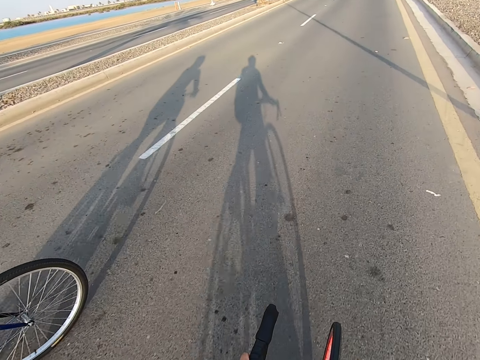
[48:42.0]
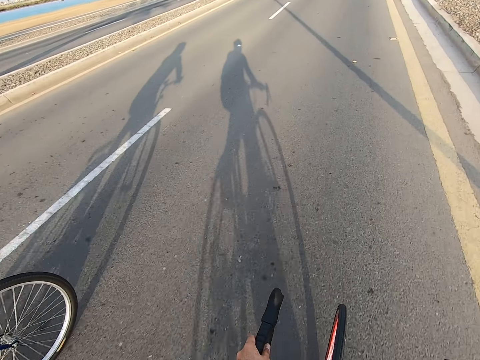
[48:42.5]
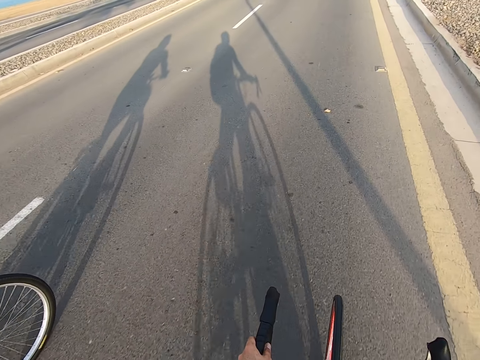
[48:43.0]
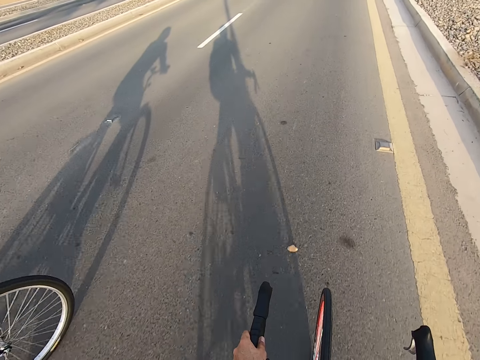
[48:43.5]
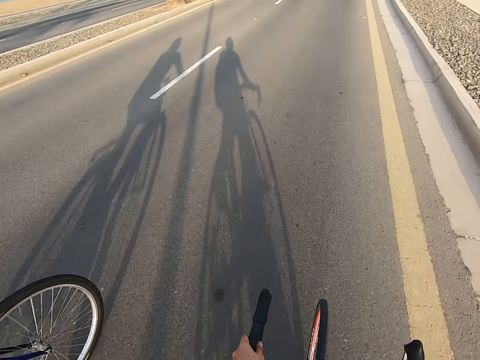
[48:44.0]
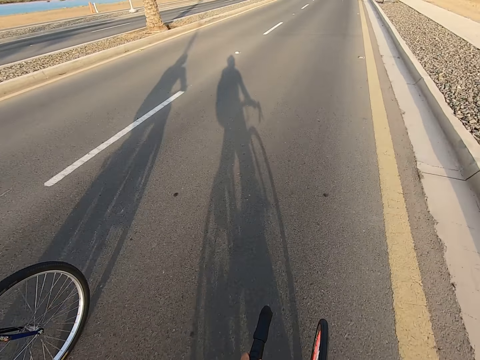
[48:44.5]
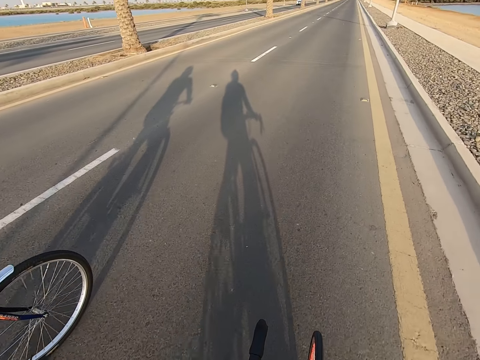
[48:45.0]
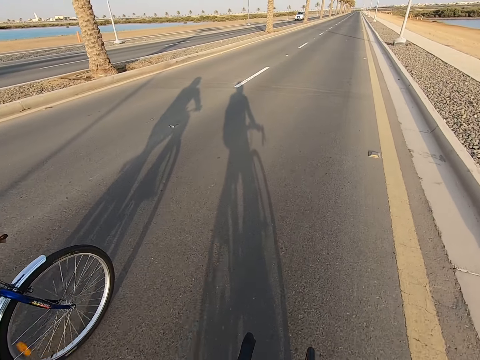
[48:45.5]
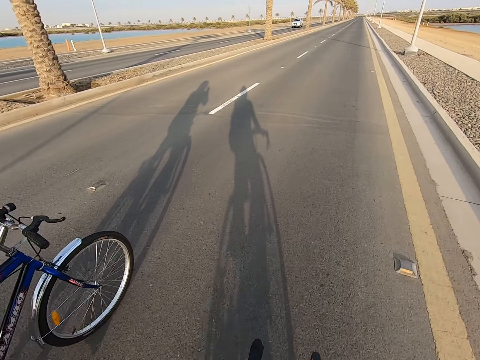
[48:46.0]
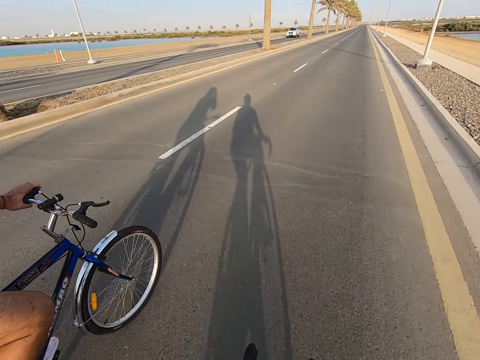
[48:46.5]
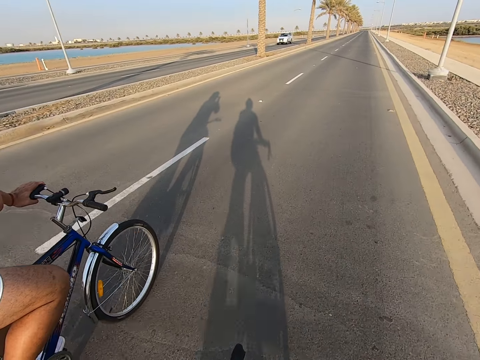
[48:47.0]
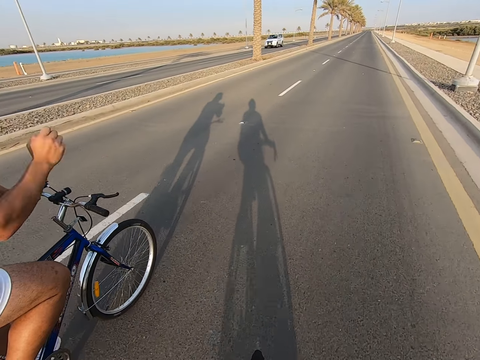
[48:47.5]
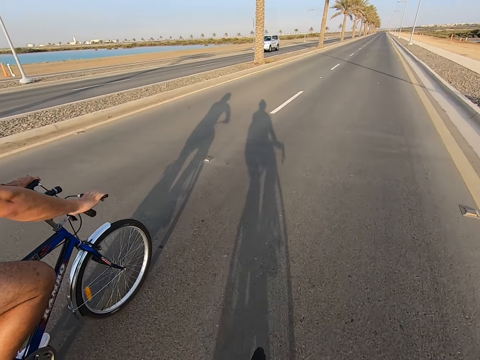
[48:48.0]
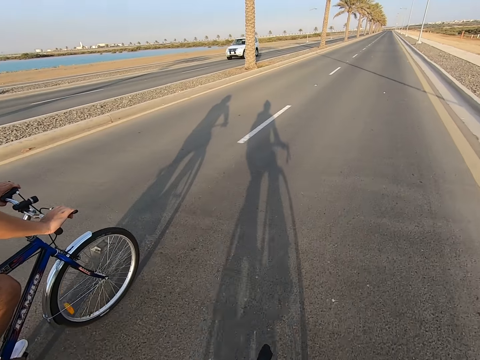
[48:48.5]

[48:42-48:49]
The camera wearer cycles on the road.

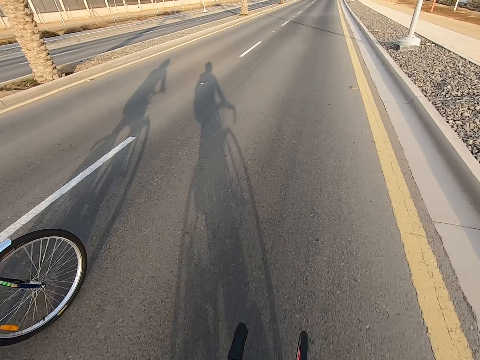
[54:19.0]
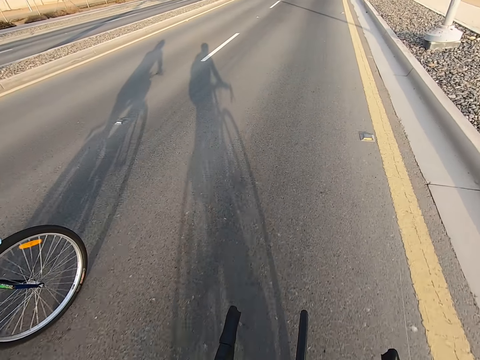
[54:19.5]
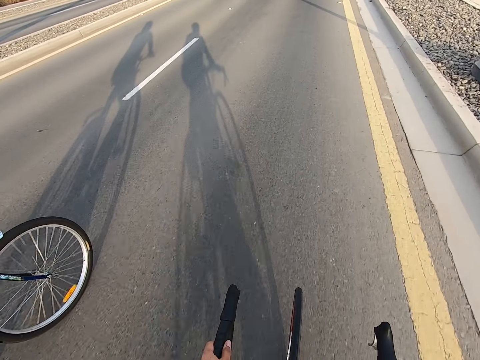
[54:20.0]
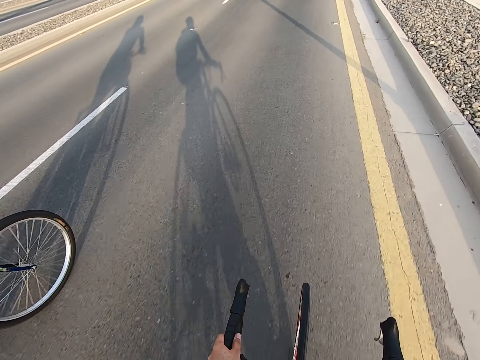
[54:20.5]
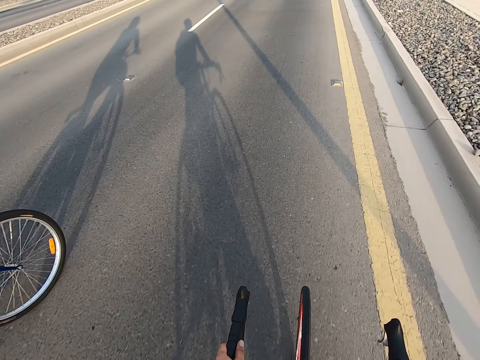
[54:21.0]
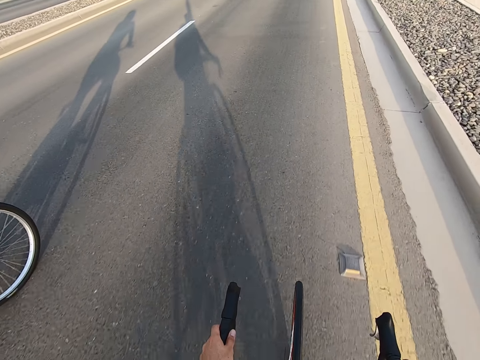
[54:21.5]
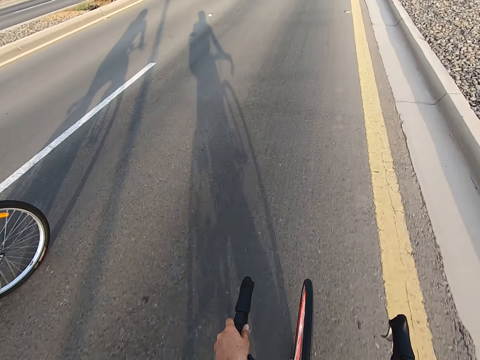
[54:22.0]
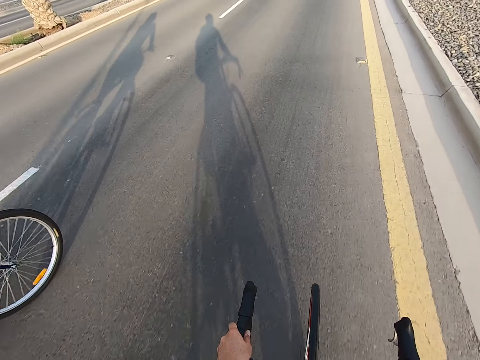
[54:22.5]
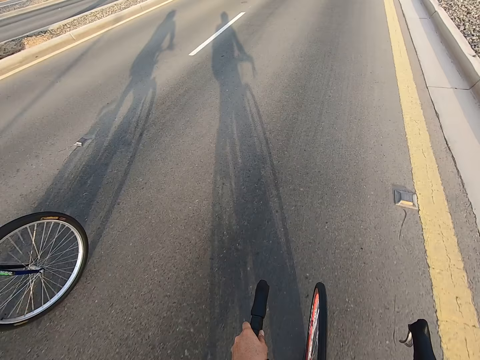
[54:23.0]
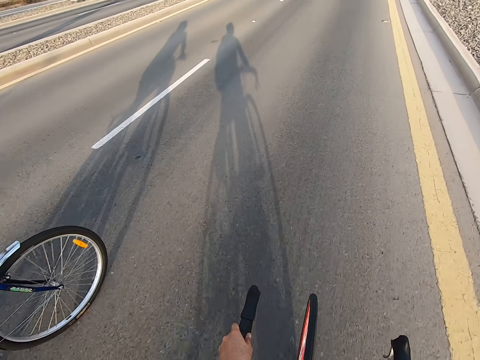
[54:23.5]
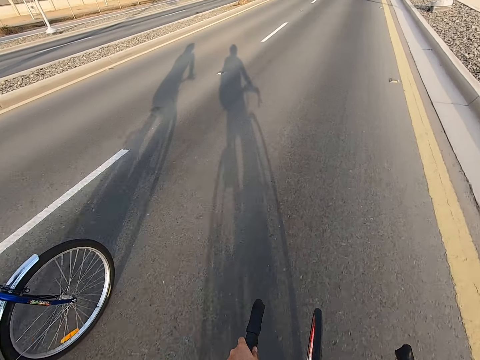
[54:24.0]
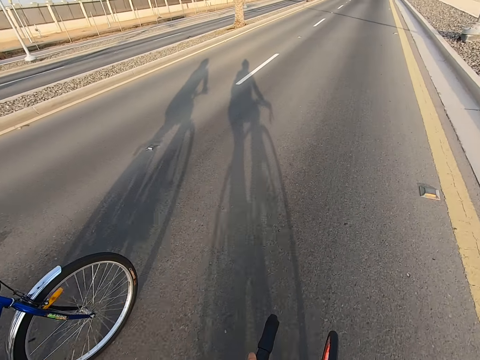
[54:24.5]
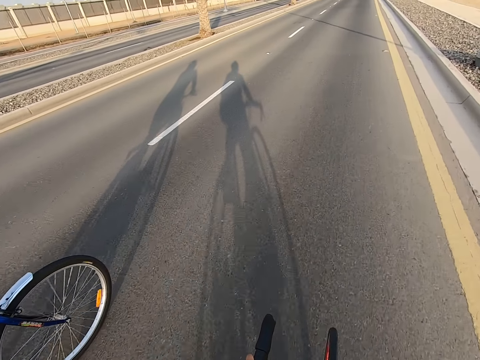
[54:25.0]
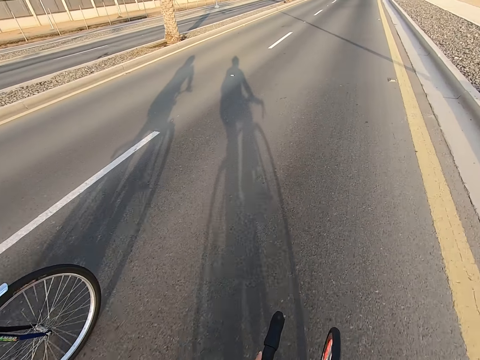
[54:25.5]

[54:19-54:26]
The camera wearer cycles on the road.

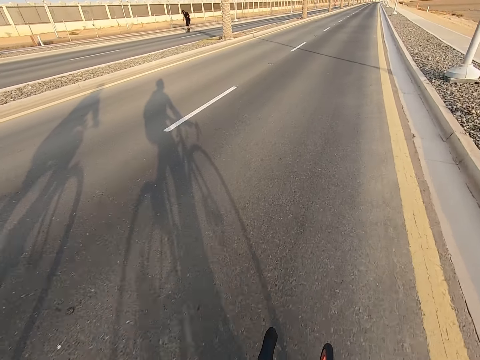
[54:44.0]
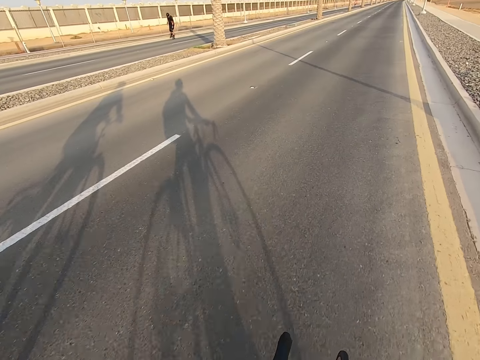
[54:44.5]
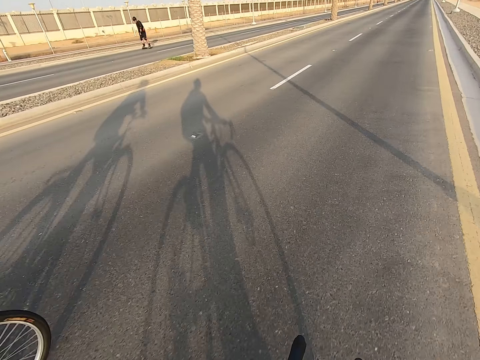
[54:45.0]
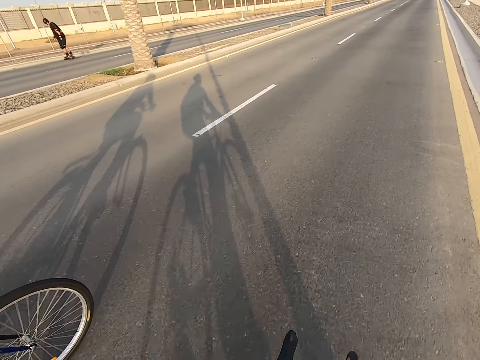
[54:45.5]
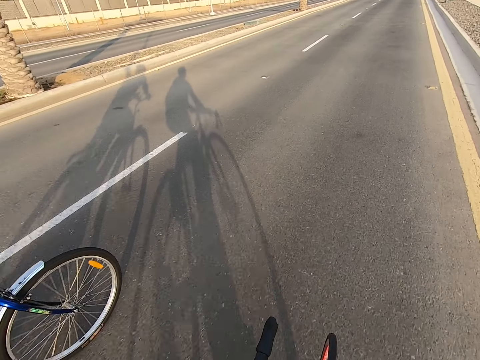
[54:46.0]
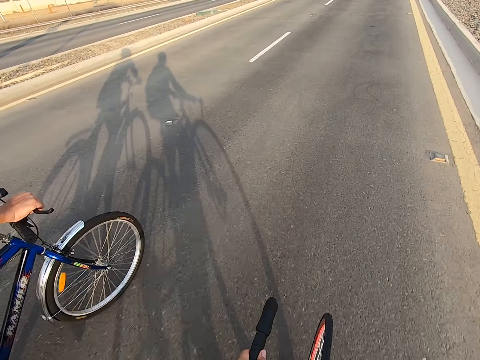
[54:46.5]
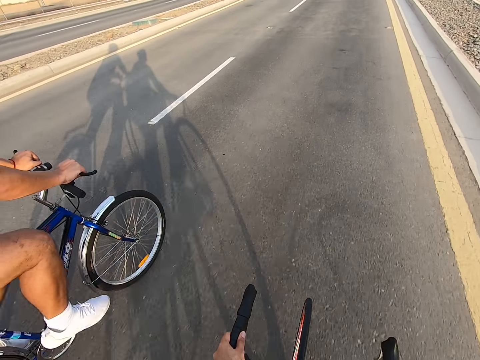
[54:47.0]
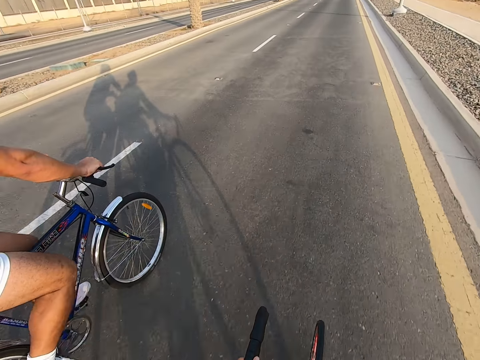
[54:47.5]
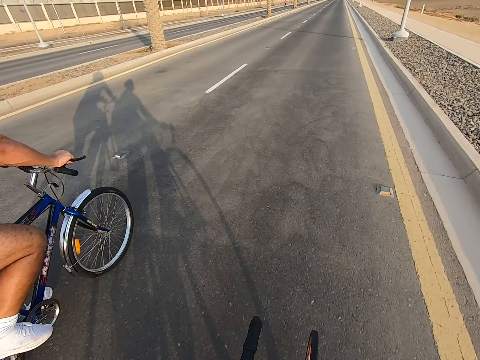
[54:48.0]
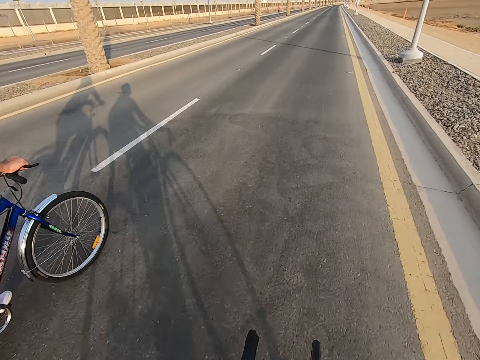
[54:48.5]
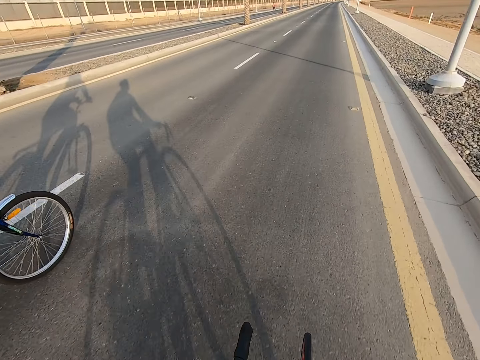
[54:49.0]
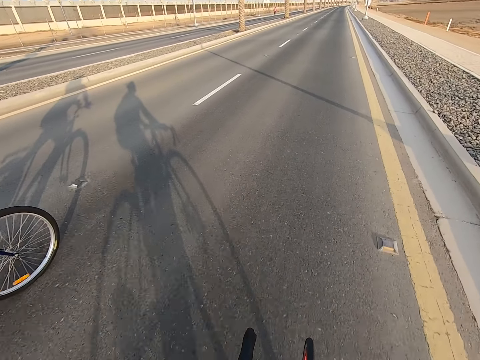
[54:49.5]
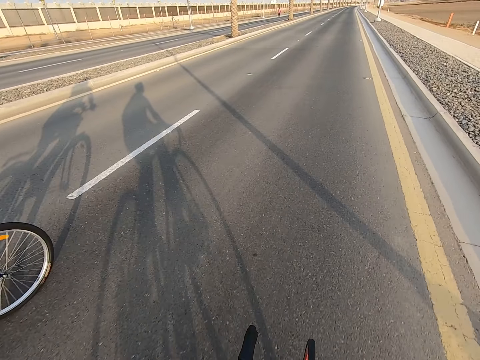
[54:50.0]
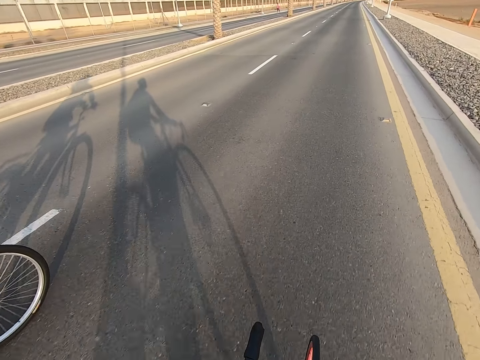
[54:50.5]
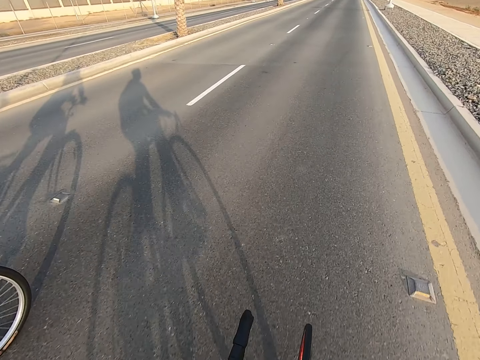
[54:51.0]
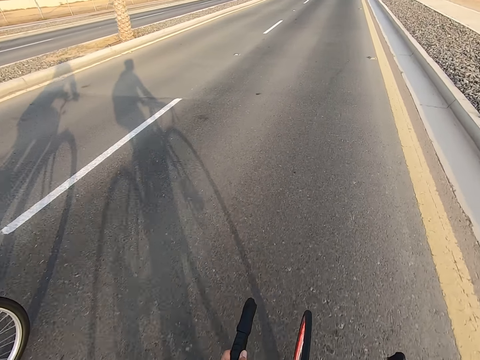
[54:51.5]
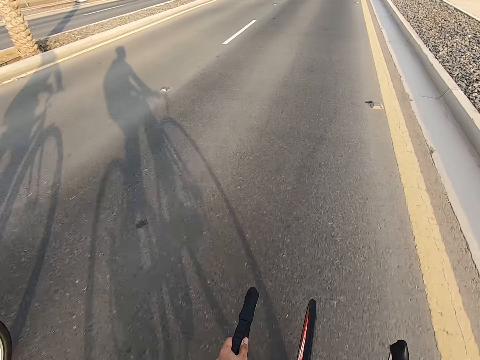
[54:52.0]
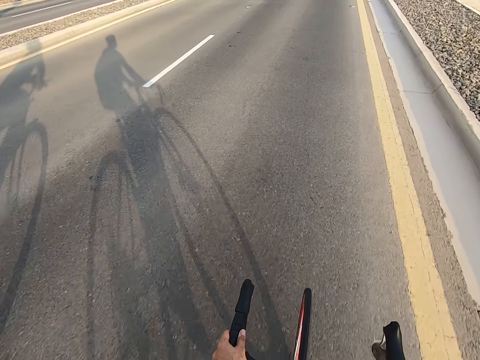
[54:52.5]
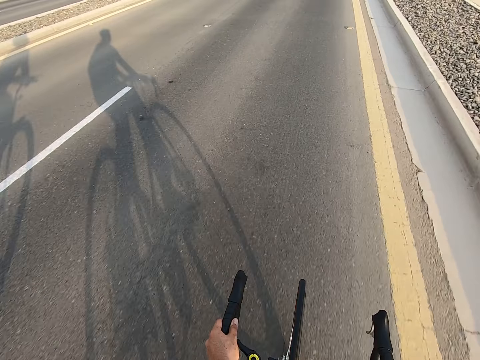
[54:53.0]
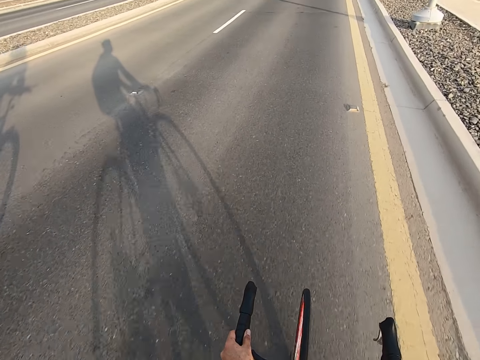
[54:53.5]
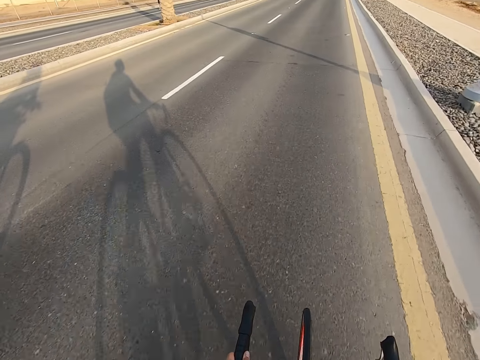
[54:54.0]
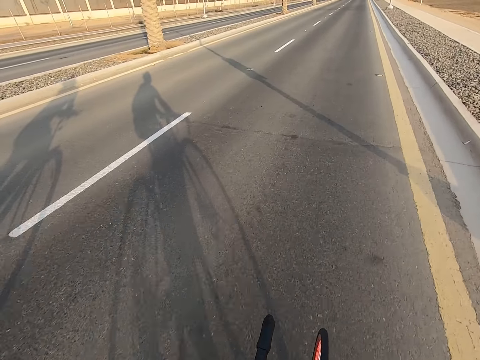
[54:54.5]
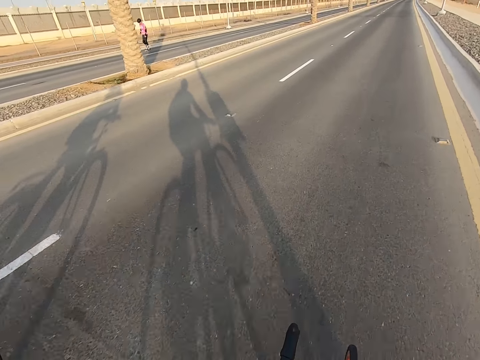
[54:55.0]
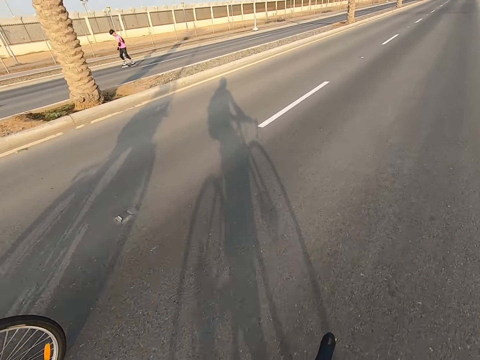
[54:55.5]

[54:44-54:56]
A man skates on the road. Another man skates on the road.
